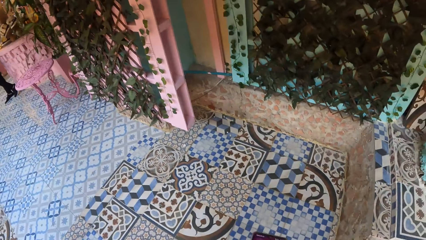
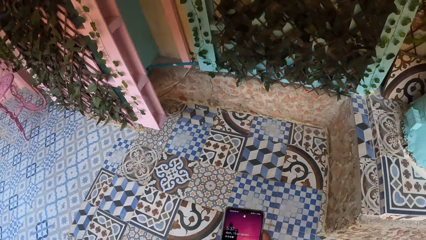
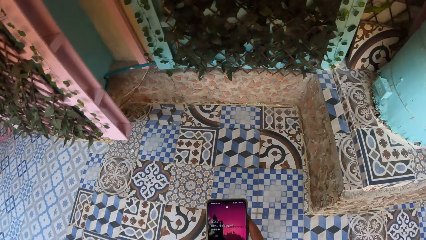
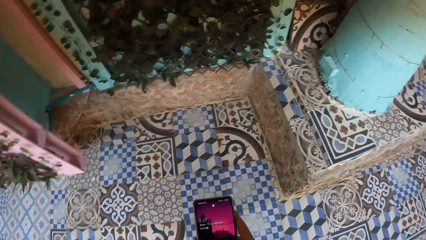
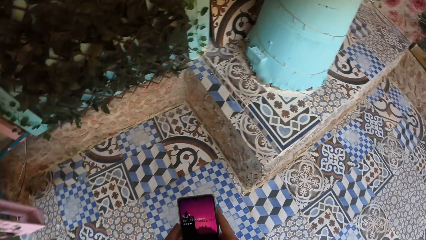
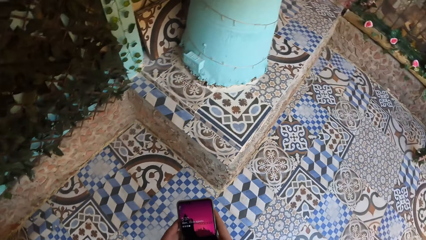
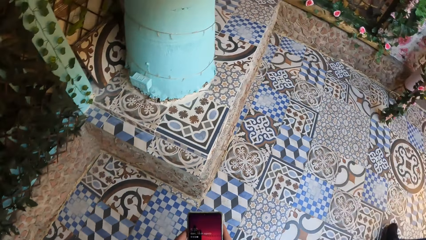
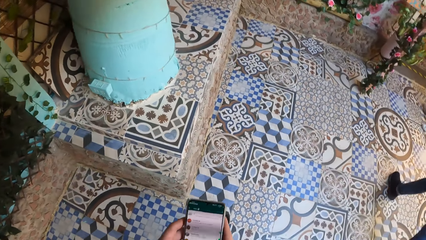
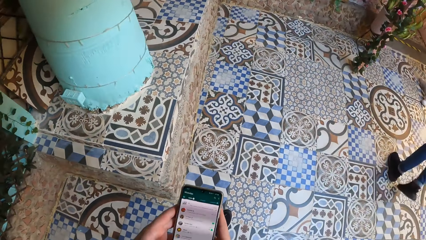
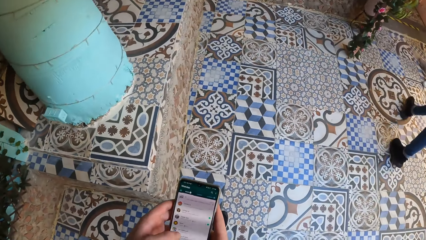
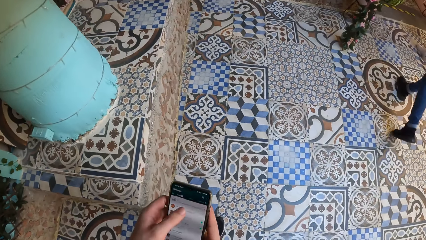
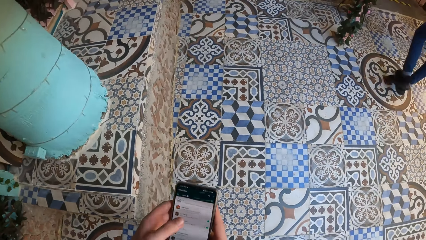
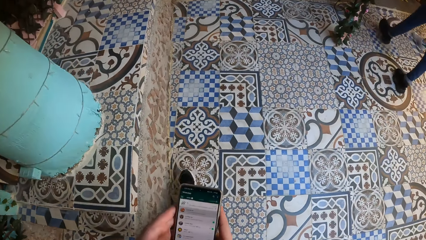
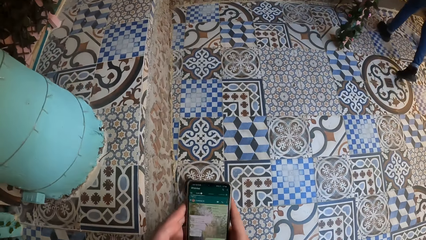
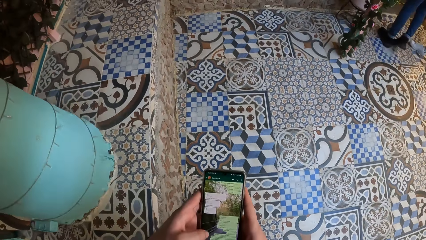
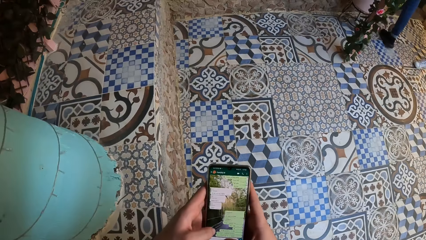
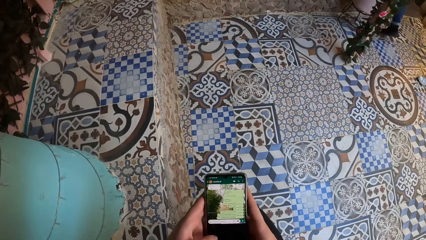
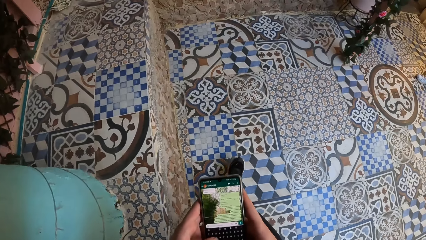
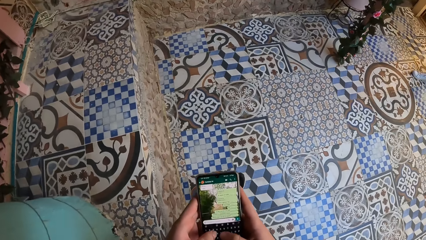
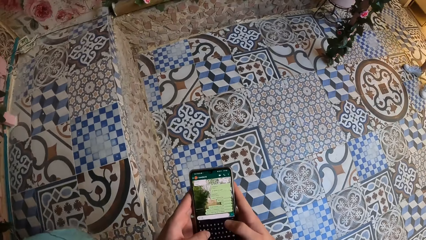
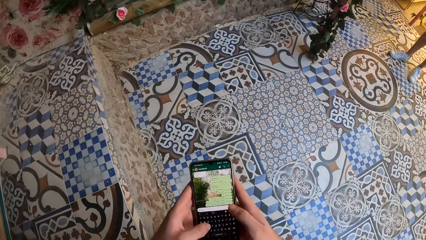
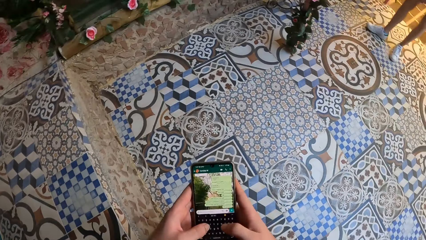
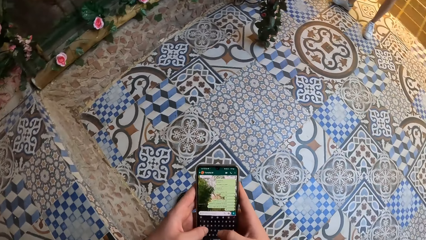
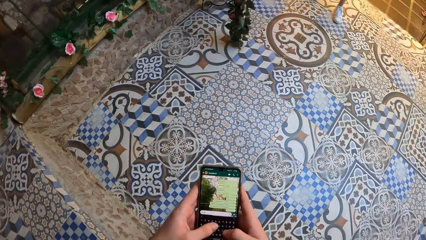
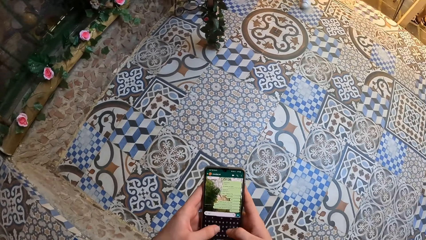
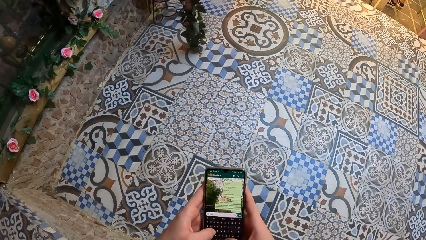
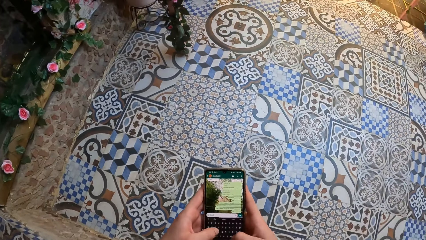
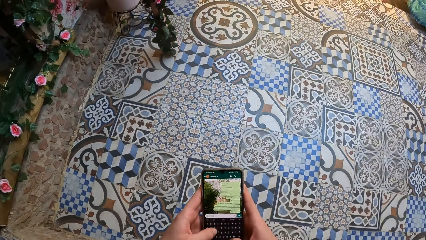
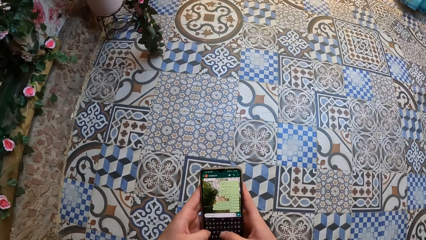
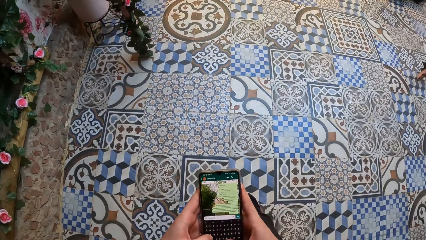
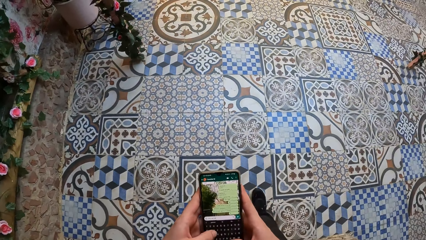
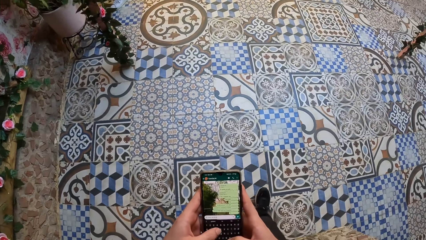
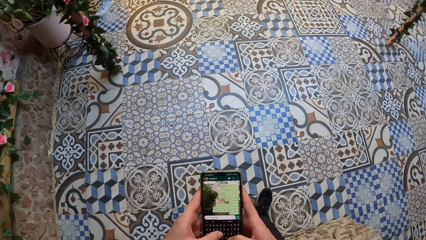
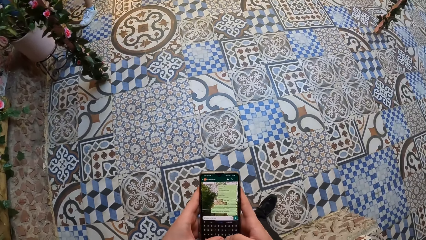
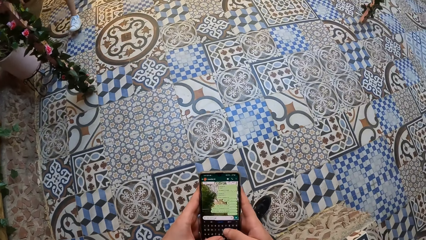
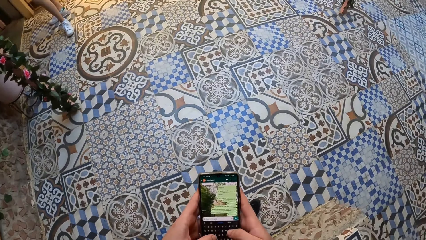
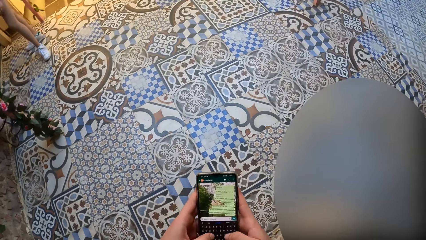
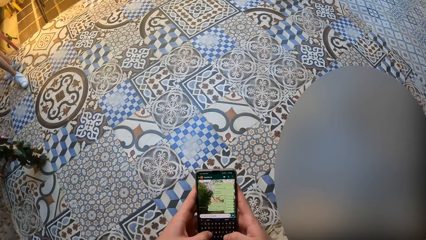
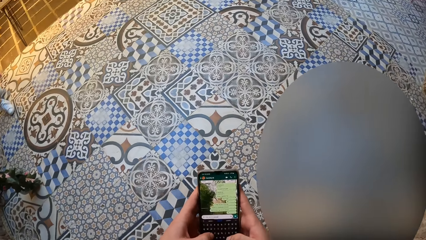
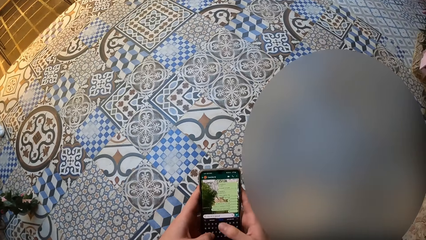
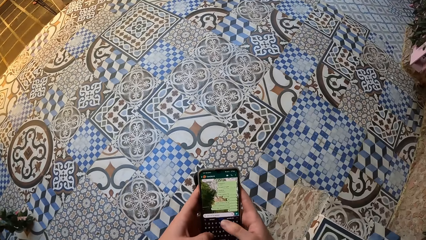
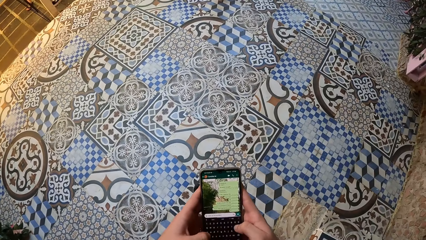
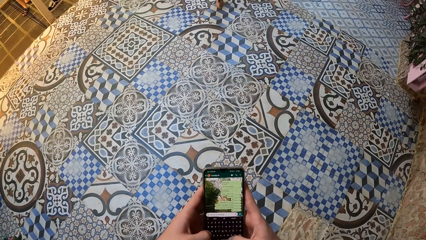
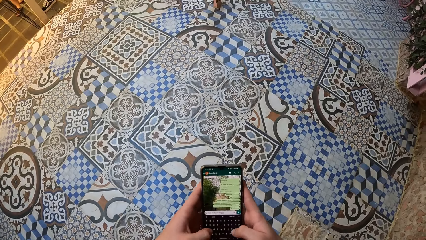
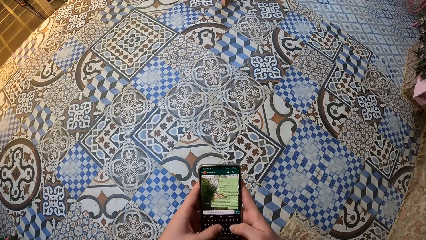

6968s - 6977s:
The camera wearer operates the phone with both hands.

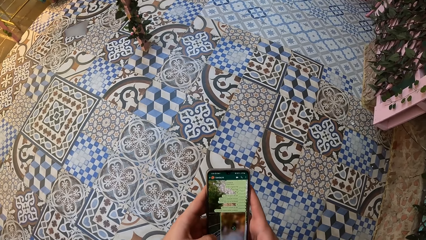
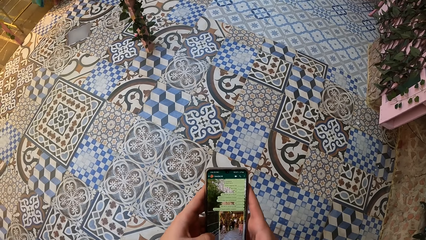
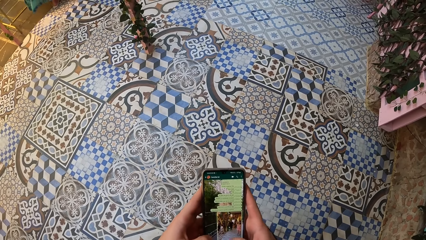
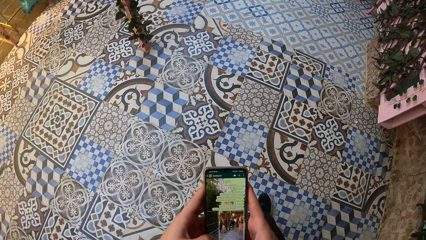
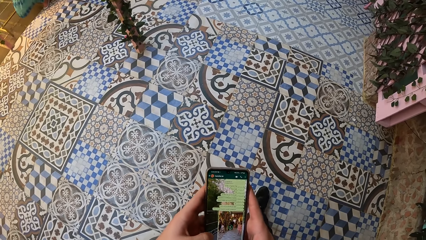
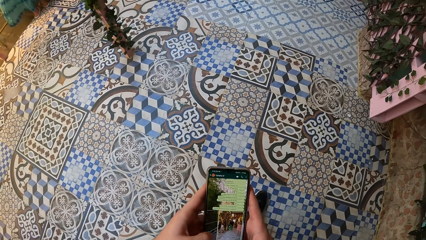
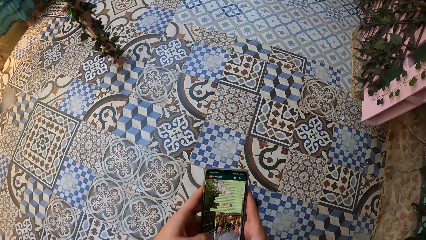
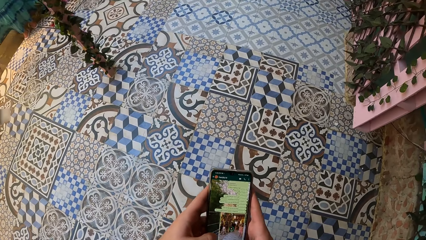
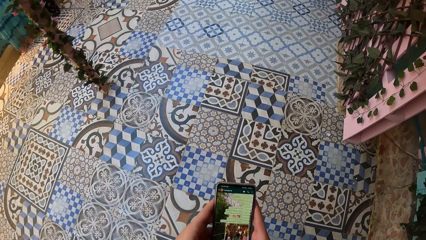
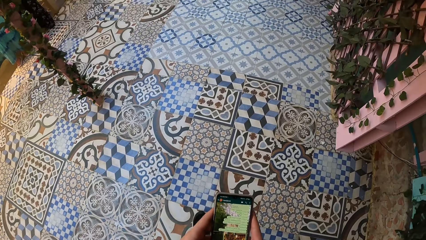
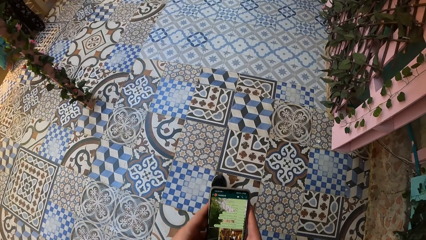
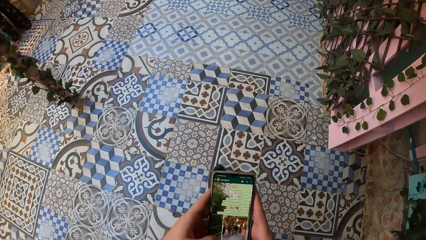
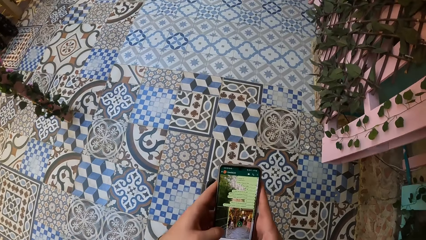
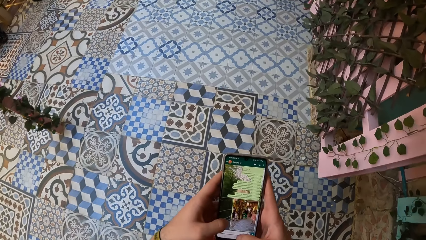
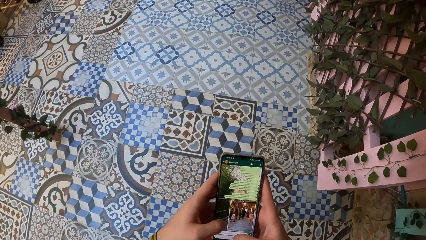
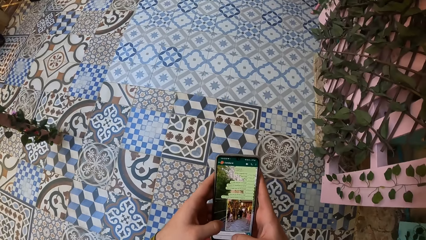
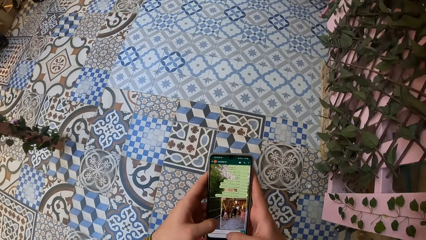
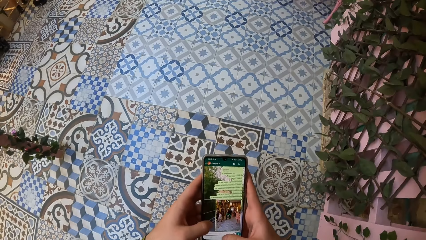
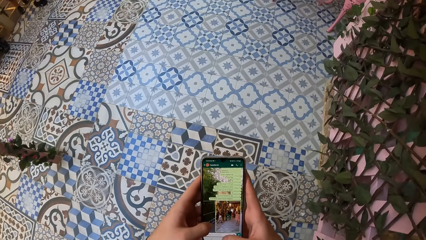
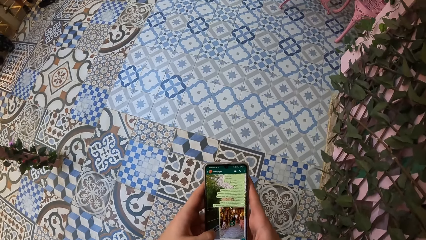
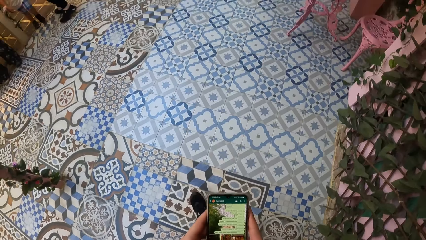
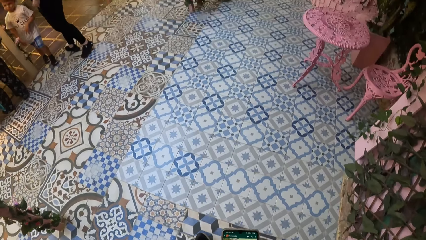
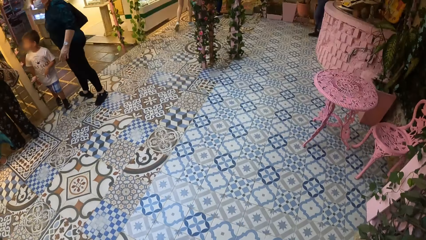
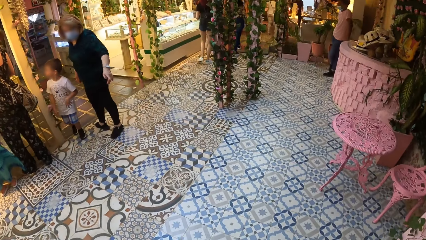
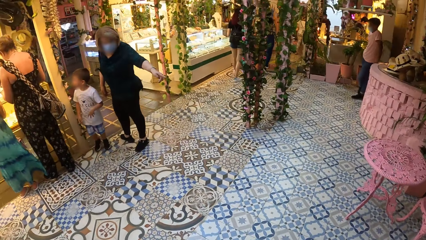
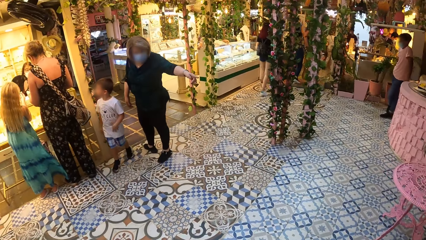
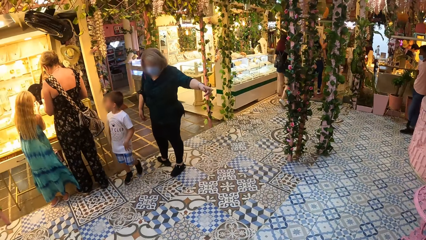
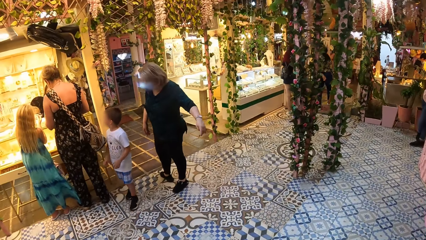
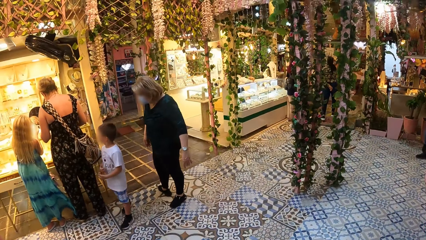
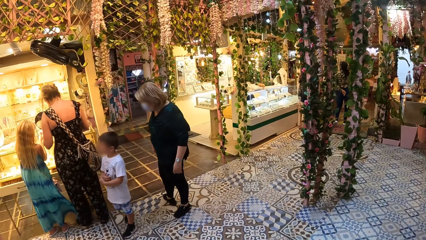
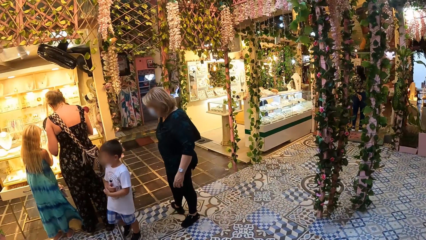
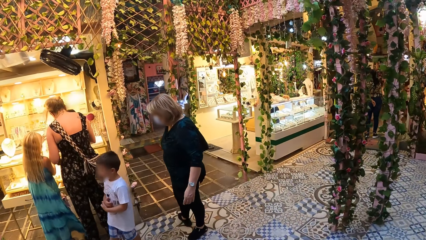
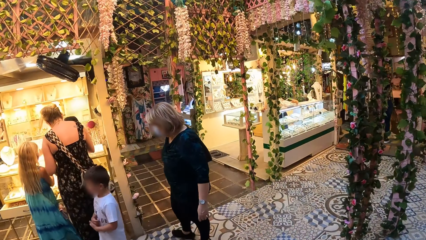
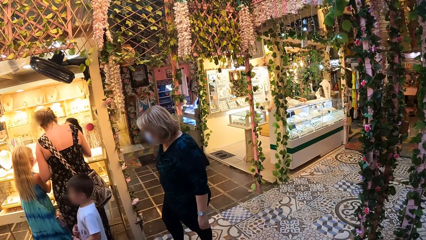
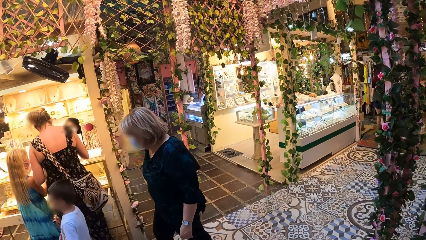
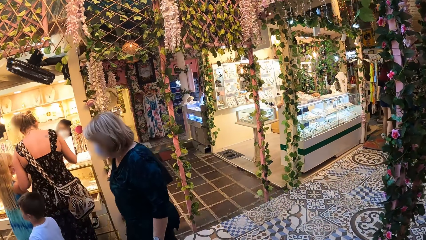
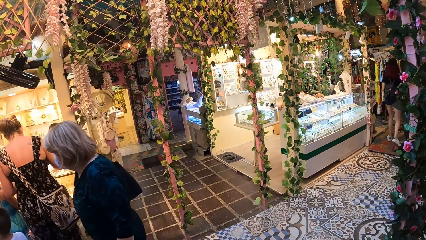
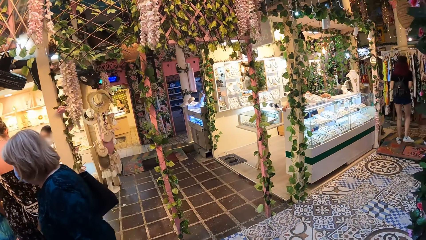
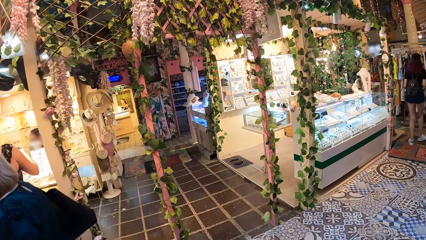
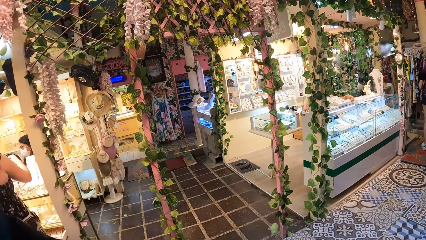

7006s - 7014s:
The camera wearer operates the phone.
